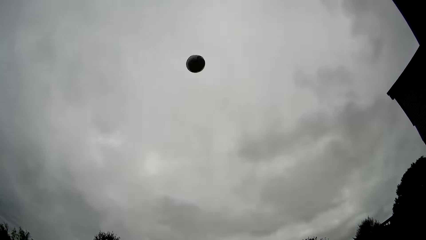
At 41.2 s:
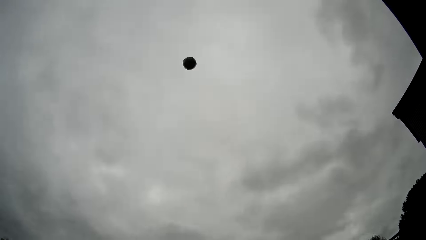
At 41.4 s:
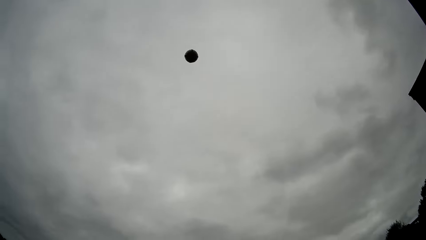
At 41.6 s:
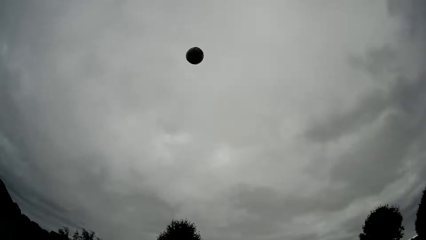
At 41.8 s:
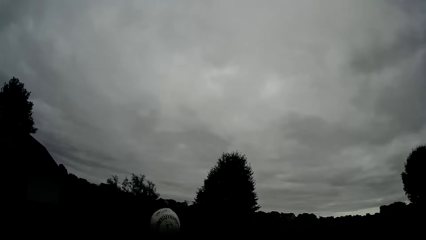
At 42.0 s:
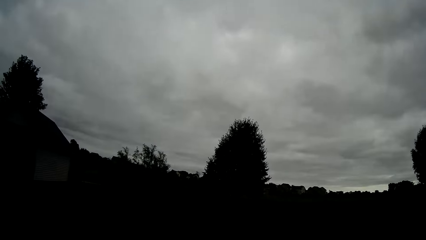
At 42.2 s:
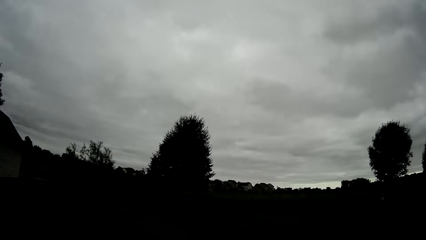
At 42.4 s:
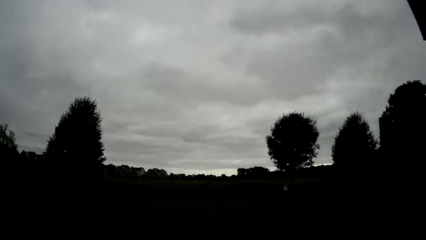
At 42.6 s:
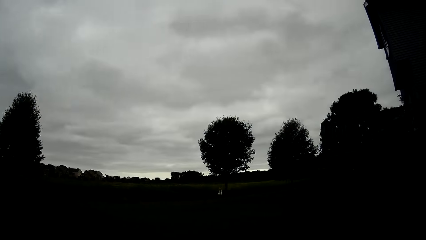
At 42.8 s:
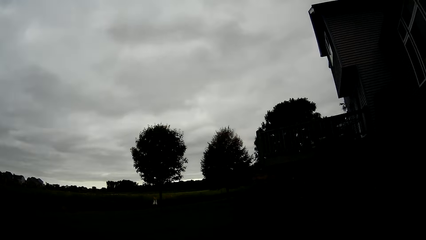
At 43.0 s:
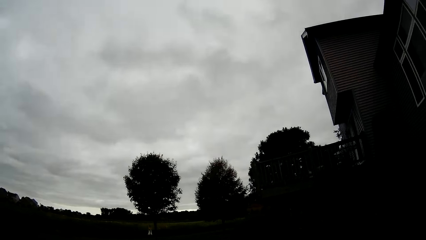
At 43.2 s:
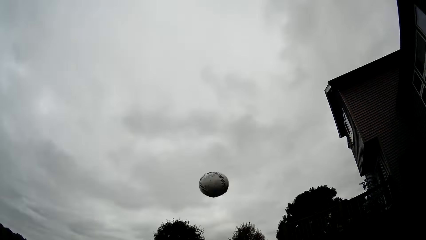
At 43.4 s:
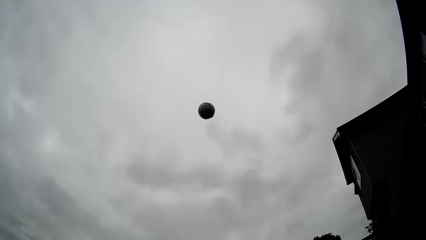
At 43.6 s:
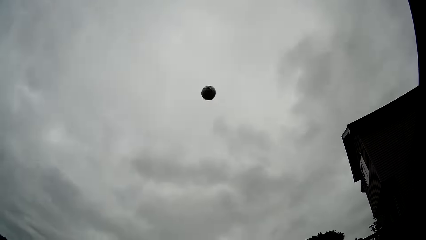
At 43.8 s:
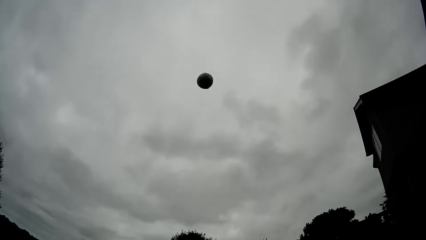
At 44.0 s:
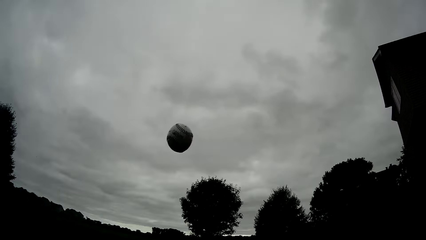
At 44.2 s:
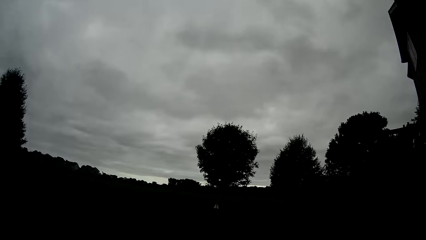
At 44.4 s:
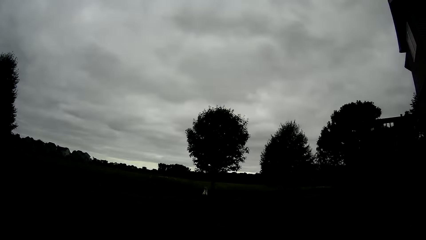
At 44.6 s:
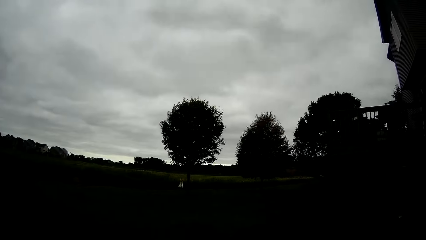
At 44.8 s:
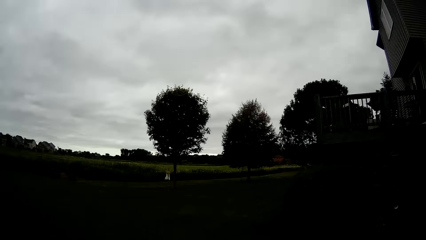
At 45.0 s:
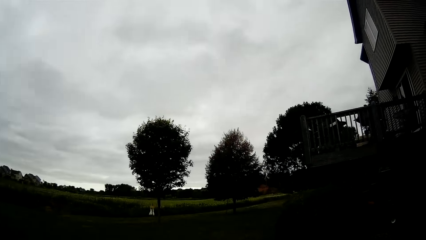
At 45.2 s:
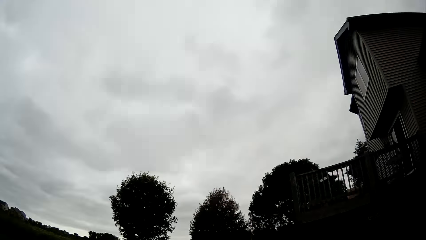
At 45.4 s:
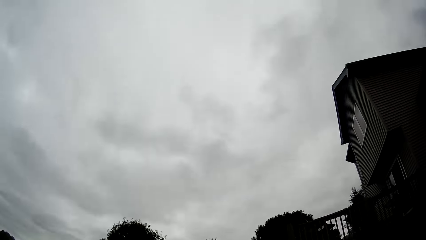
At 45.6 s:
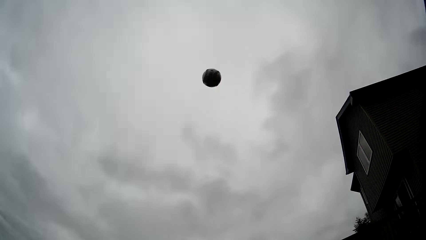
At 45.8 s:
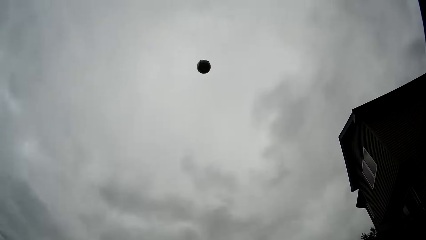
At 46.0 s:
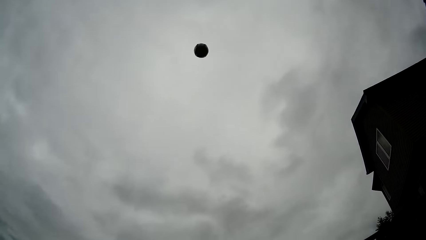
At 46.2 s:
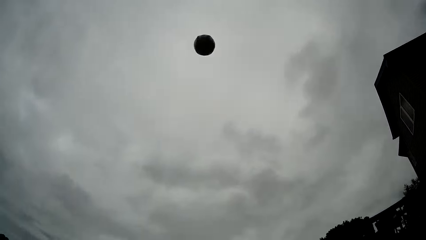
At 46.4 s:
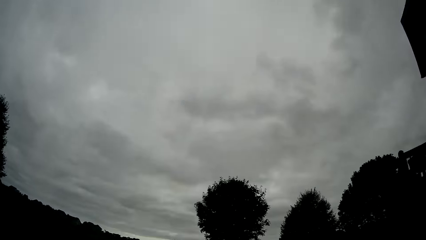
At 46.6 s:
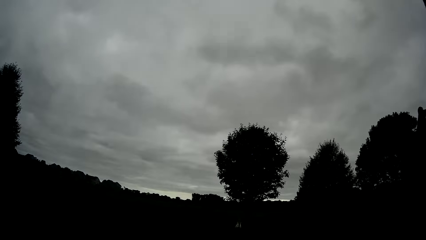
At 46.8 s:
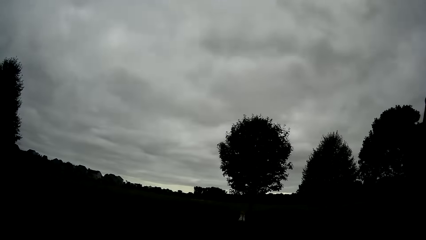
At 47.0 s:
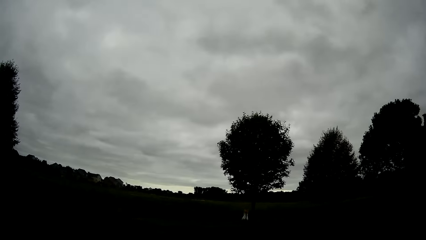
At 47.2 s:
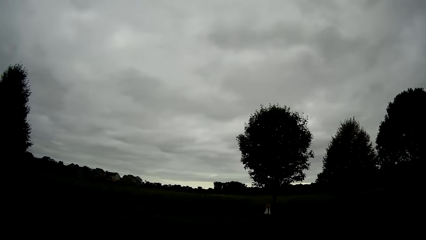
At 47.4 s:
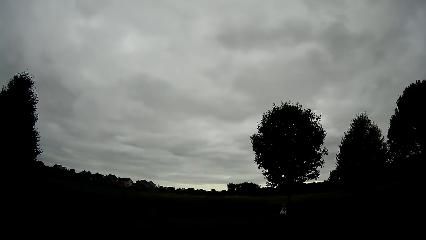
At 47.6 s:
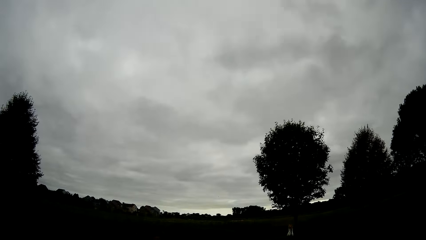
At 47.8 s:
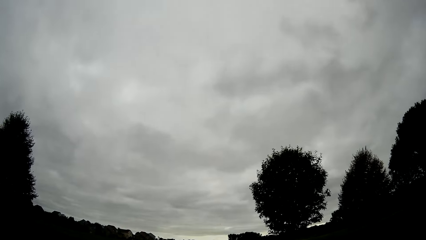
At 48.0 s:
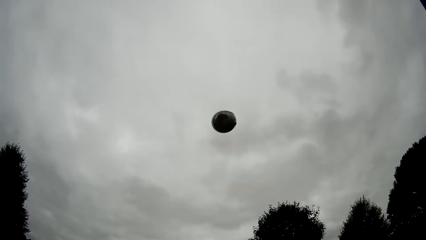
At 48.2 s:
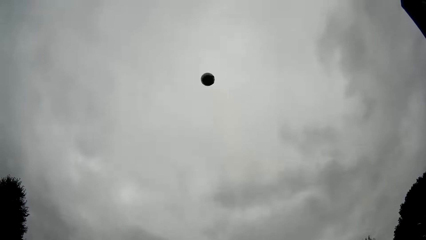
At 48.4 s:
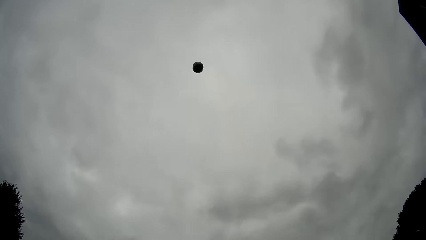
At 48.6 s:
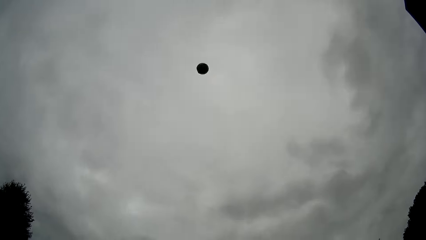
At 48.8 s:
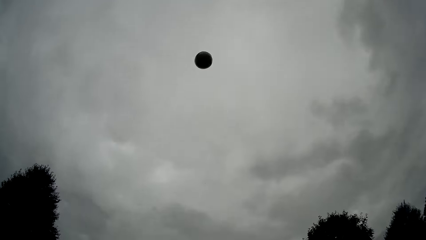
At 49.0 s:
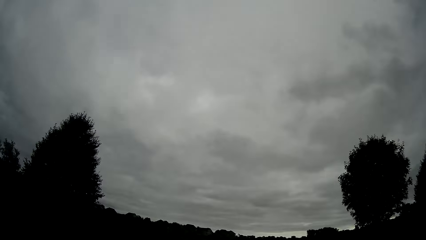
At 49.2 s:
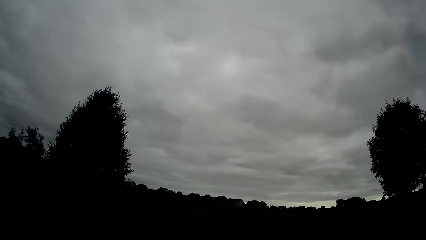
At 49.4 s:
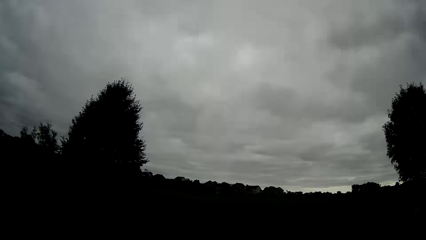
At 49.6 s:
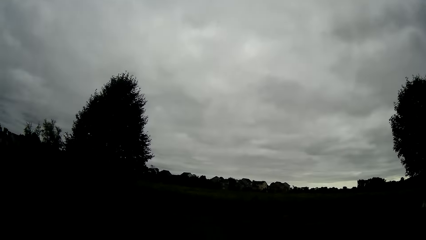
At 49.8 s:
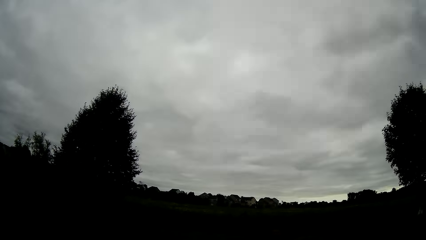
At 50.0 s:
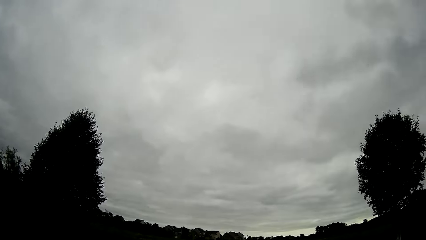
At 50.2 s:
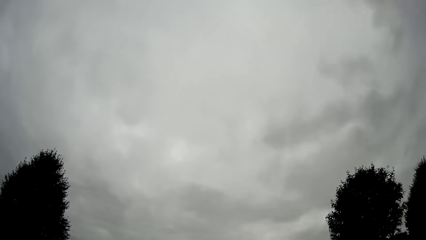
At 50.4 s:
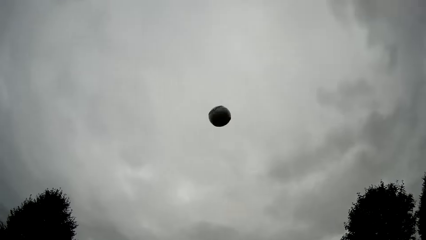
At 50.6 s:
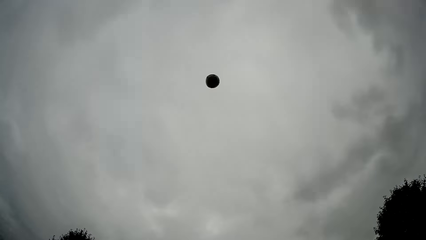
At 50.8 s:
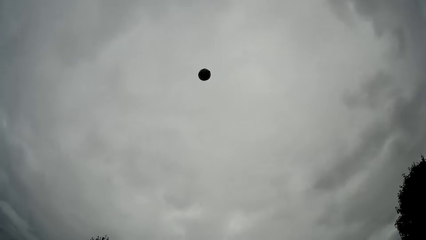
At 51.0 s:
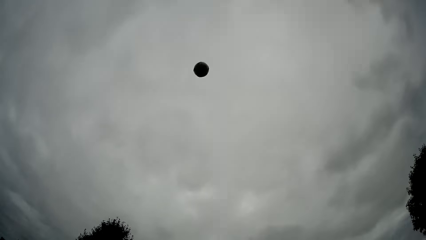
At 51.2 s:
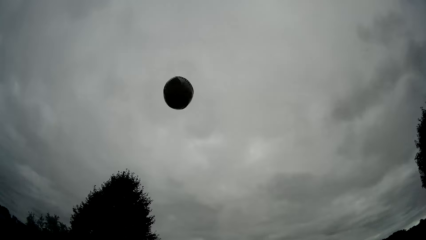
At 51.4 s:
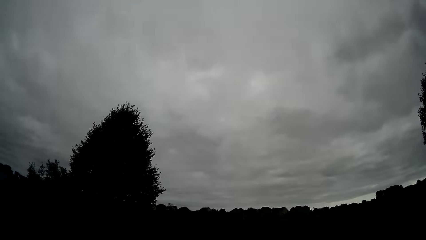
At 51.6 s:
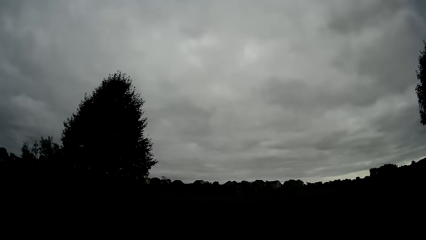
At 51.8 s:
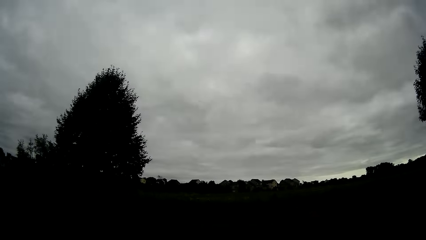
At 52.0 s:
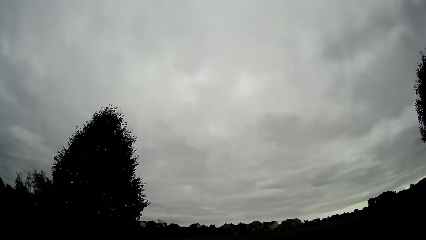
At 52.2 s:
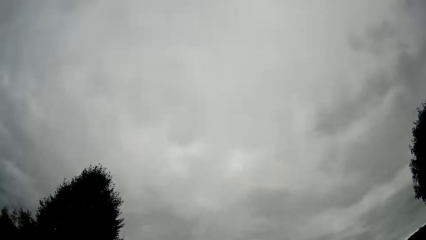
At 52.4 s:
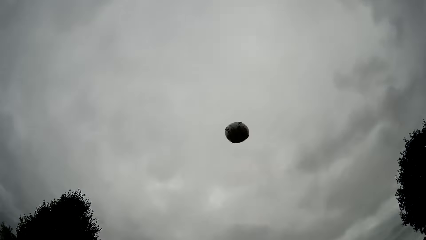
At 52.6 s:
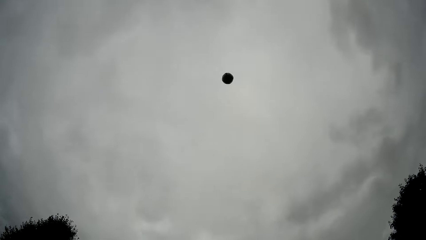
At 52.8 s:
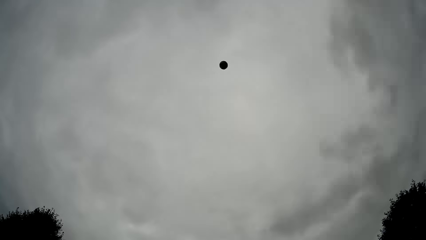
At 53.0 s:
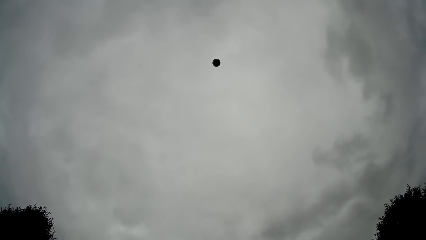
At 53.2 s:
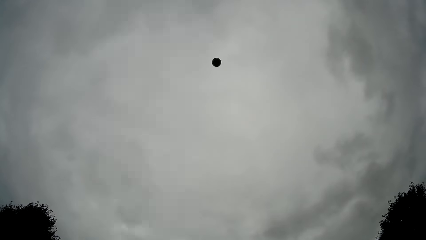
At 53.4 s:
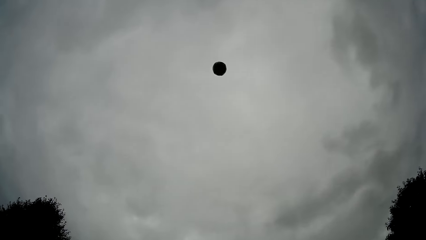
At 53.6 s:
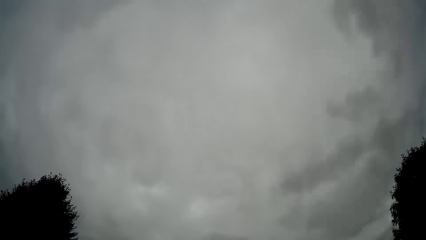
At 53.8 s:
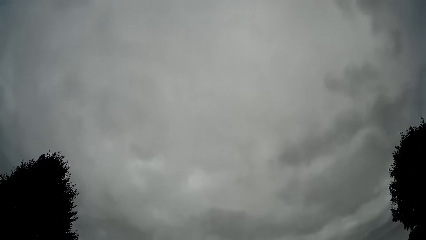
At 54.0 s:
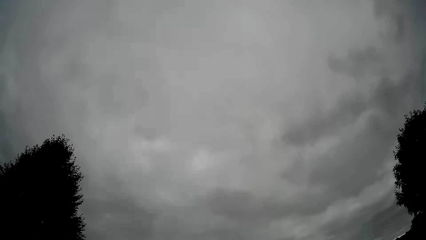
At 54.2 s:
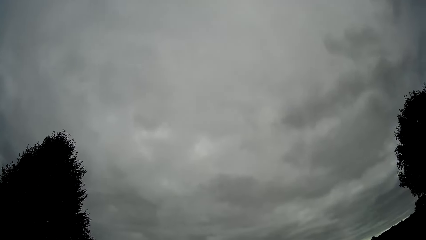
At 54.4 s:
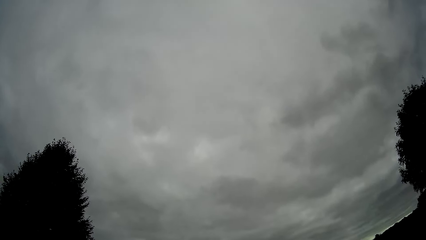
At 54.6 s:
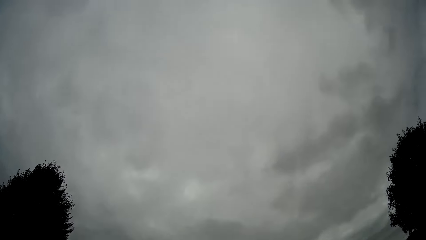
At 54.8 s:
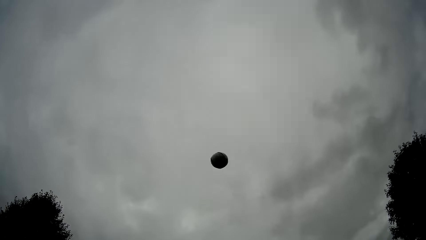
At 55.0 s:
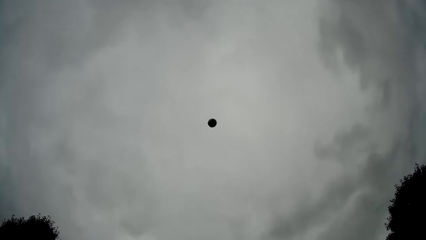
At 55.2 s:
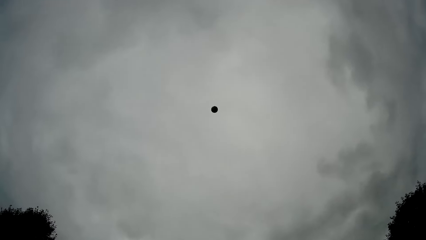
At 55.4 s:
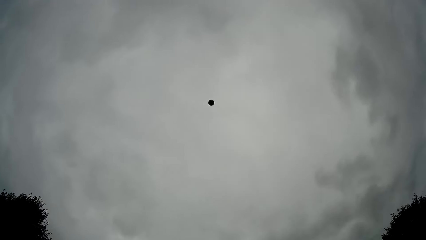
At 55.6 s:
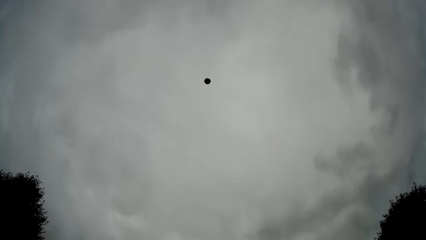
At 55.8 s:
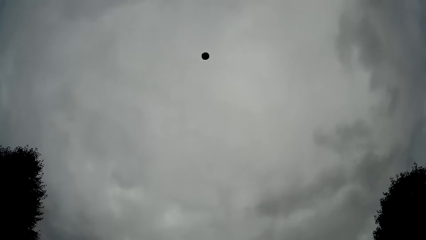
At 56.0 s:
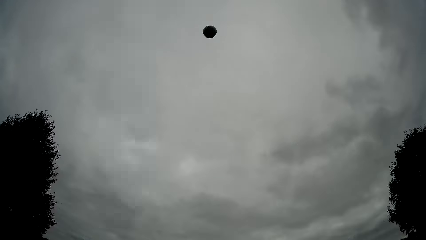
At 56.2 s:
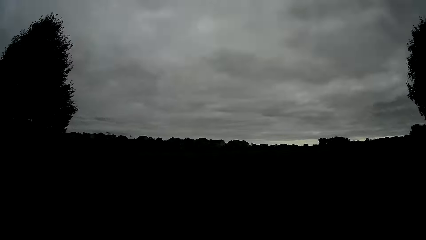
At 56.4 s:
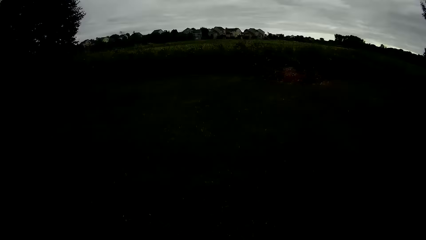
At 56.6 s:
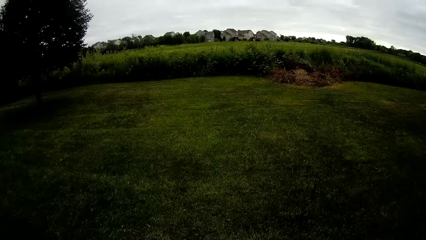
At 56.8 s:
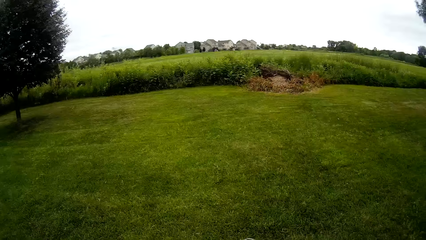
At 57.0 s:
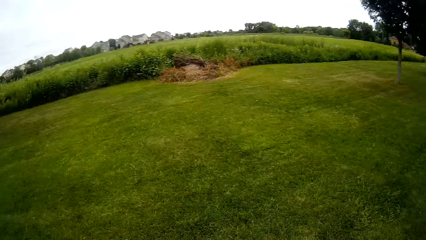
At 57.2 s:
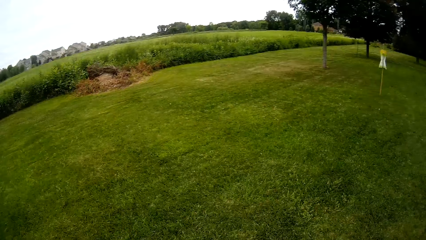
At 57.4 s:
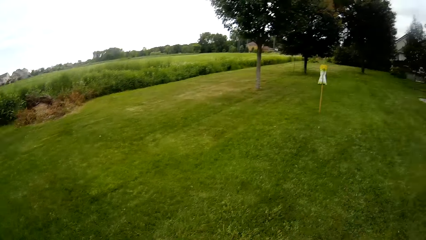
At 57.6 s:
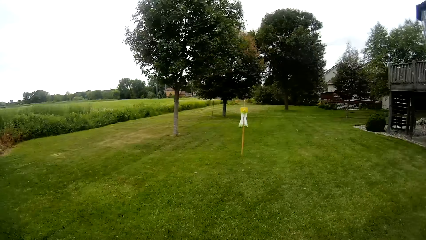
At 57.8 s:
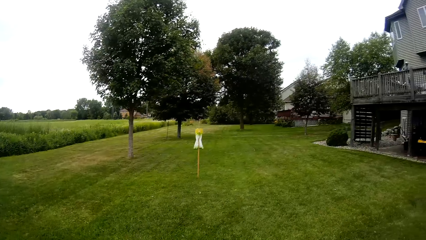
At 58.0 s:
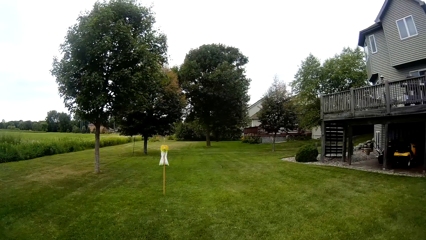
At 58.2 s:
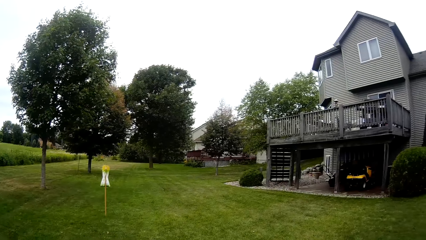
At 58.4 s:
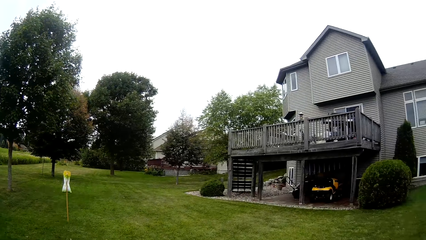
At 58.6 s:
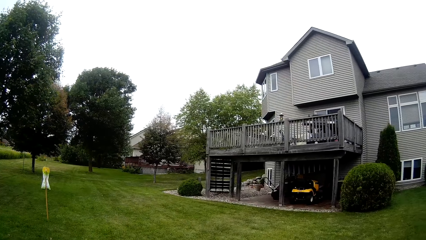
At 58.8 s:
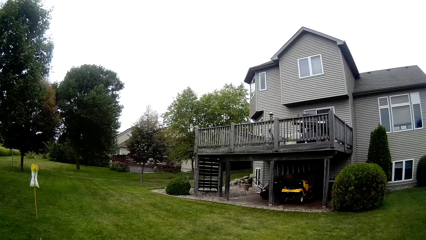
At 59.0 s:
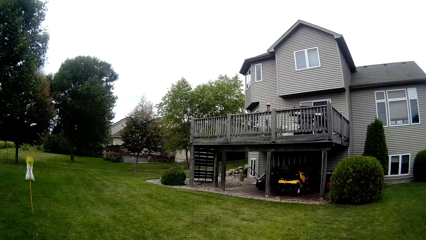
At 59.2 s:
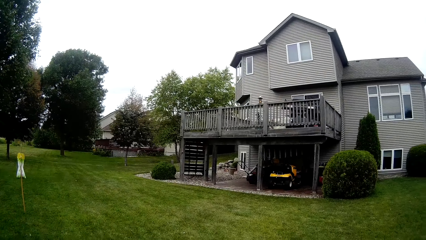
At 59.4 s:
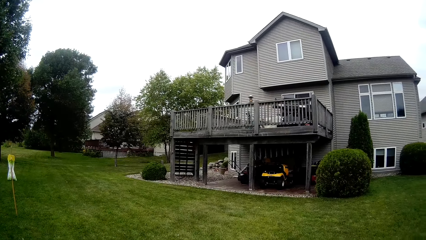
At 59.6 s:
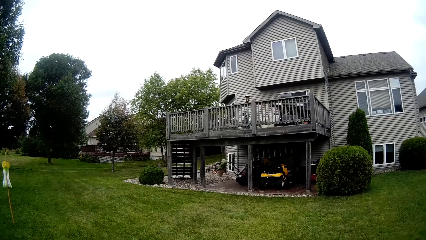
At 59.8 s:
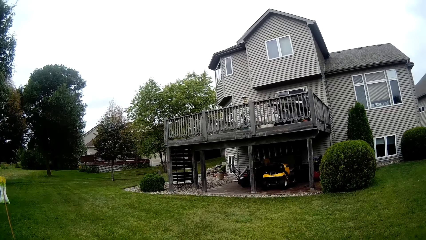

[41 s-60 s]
The camera wearer throws the baseball into the air and catches the baseball. He throws the baseball into the air and catches the baseball. He throws the baseball into the air and catches the baseball. He throws the baseball into the air and catches the baseball. He throws the baseball into the air and catches the baseball. He throws the baseball into the air and catches the baseball. He throws the baseball into the air and catches the baseball. He walks around the lawn.
